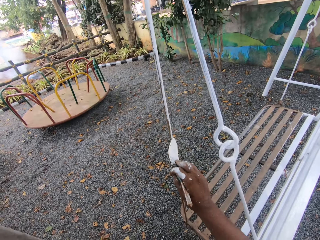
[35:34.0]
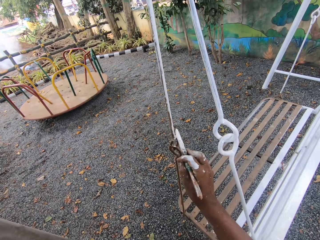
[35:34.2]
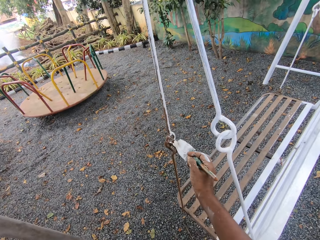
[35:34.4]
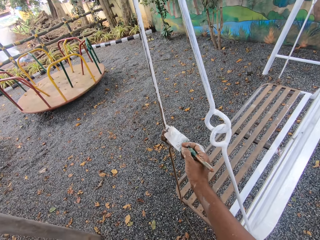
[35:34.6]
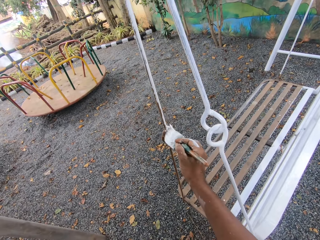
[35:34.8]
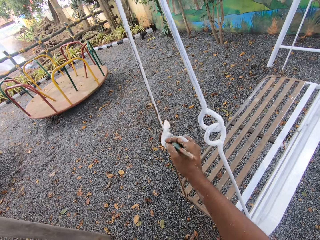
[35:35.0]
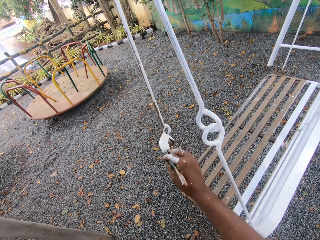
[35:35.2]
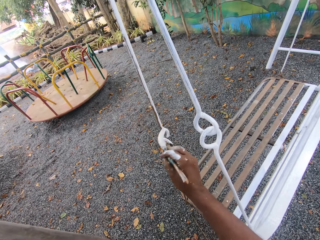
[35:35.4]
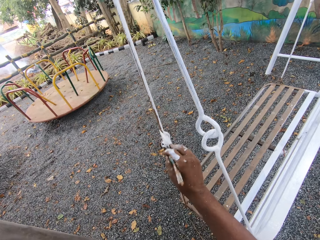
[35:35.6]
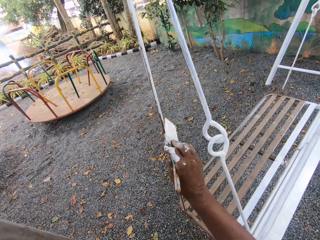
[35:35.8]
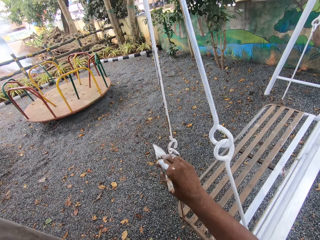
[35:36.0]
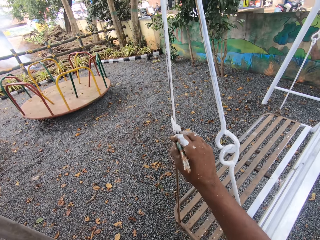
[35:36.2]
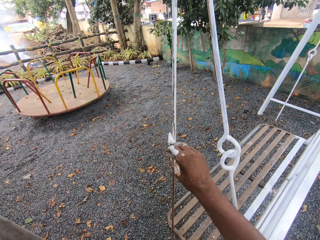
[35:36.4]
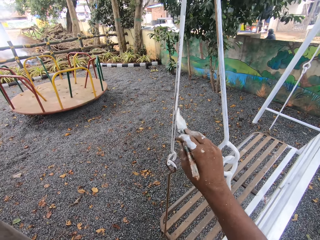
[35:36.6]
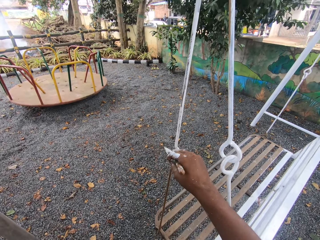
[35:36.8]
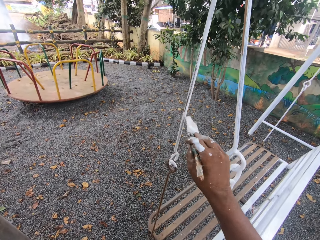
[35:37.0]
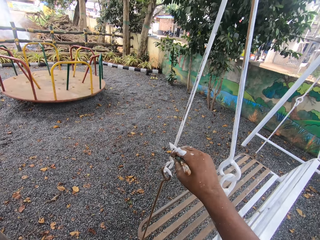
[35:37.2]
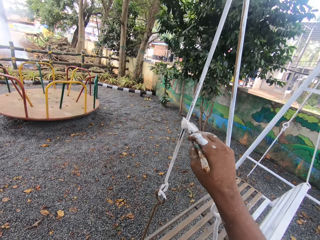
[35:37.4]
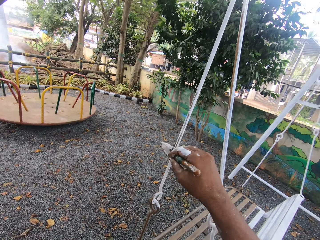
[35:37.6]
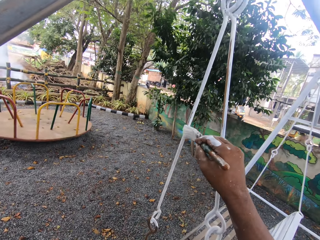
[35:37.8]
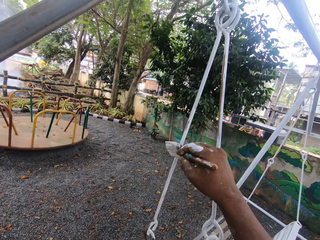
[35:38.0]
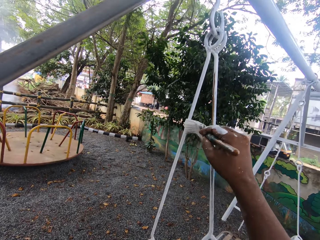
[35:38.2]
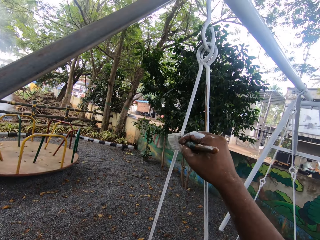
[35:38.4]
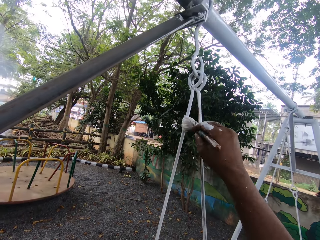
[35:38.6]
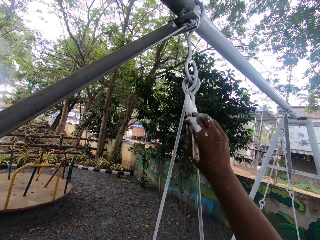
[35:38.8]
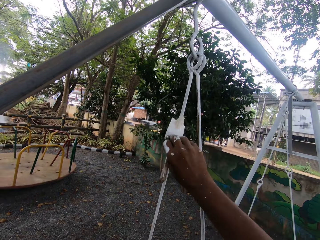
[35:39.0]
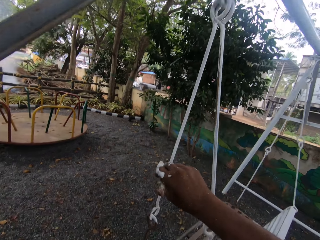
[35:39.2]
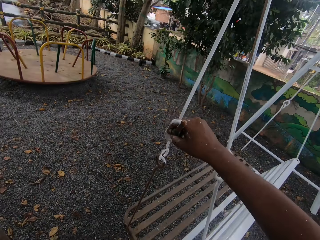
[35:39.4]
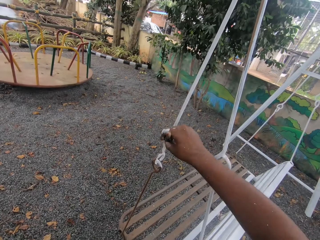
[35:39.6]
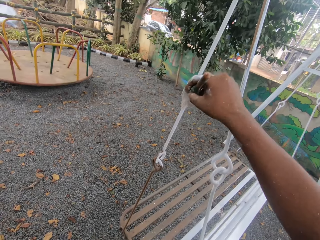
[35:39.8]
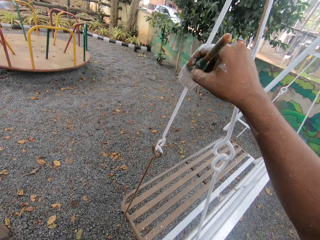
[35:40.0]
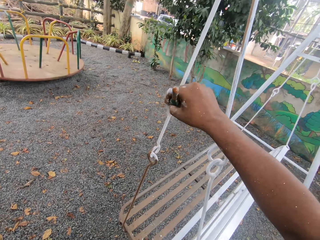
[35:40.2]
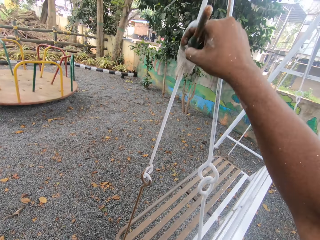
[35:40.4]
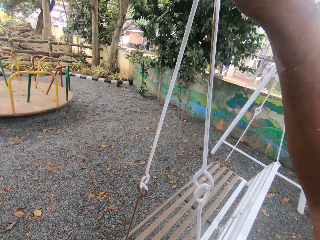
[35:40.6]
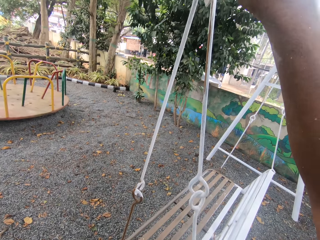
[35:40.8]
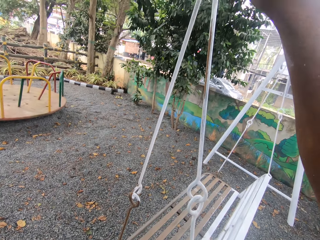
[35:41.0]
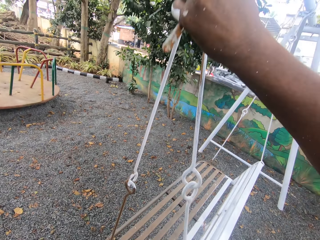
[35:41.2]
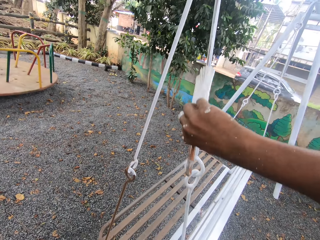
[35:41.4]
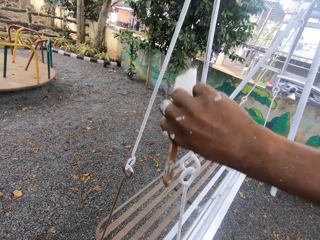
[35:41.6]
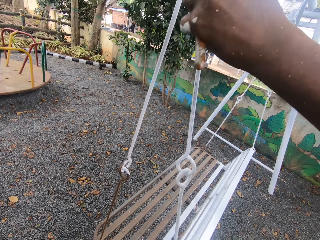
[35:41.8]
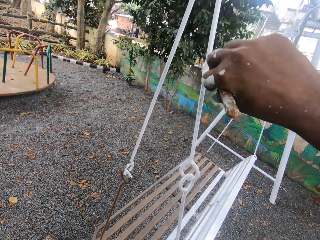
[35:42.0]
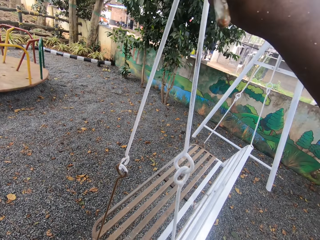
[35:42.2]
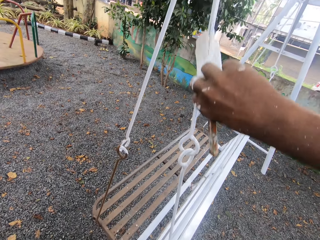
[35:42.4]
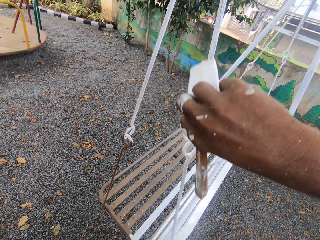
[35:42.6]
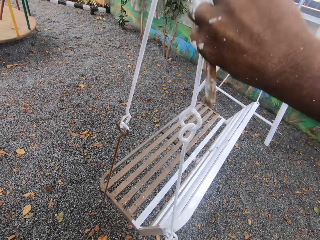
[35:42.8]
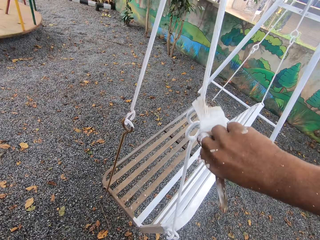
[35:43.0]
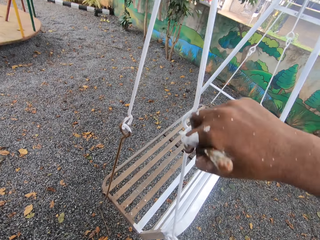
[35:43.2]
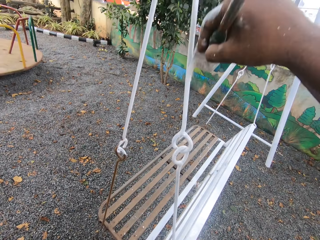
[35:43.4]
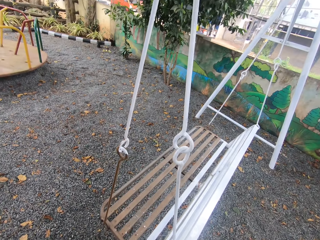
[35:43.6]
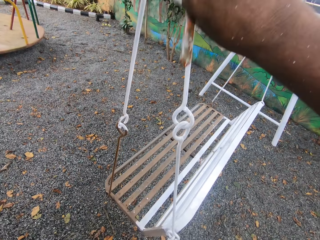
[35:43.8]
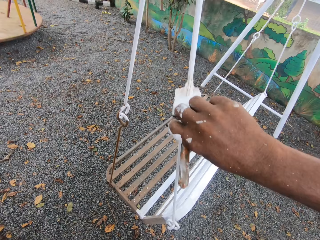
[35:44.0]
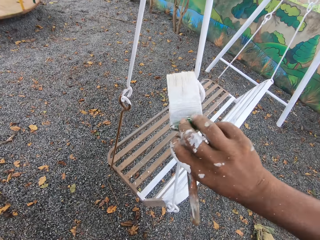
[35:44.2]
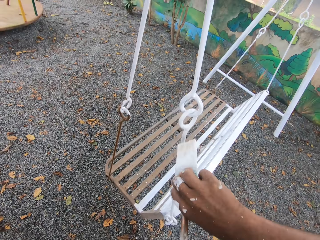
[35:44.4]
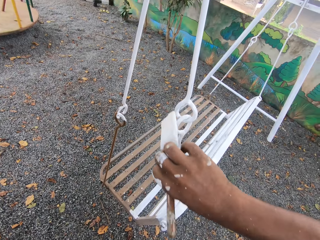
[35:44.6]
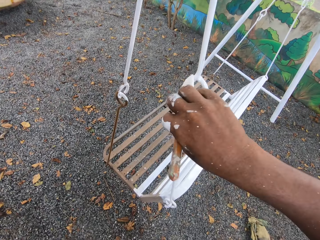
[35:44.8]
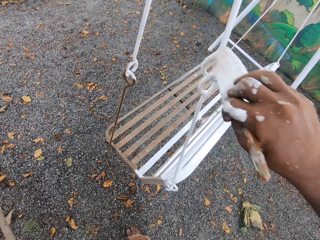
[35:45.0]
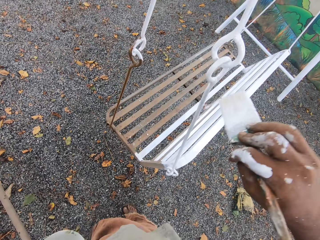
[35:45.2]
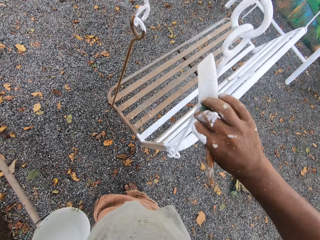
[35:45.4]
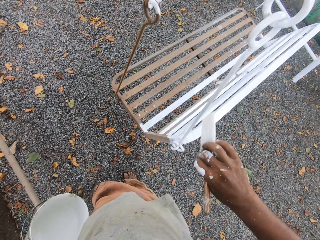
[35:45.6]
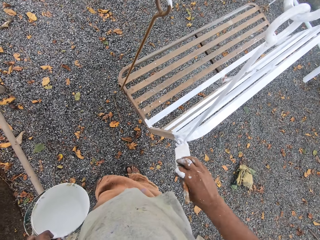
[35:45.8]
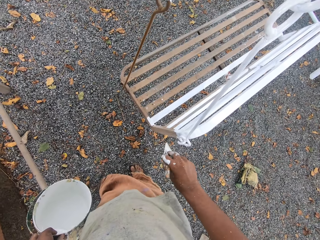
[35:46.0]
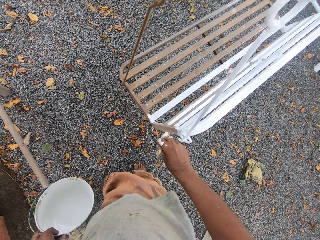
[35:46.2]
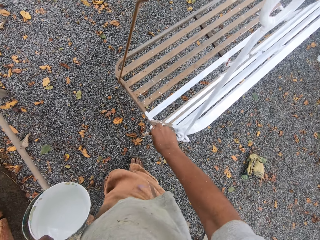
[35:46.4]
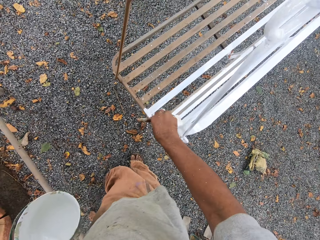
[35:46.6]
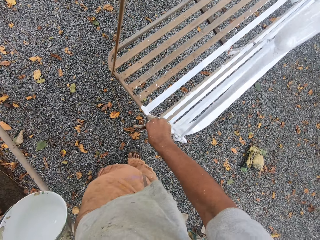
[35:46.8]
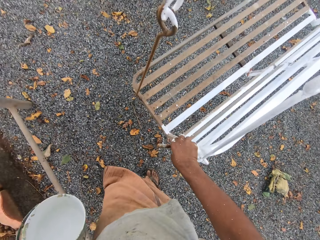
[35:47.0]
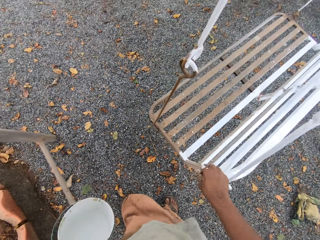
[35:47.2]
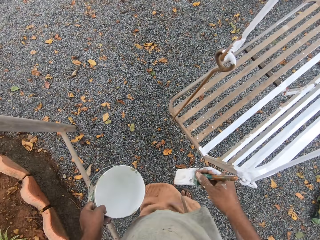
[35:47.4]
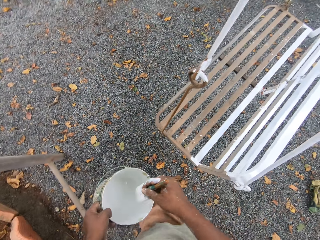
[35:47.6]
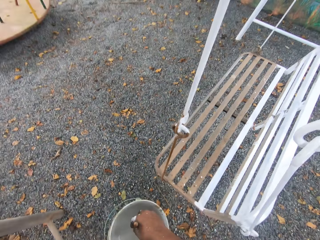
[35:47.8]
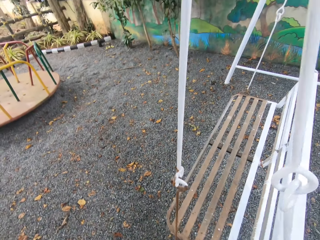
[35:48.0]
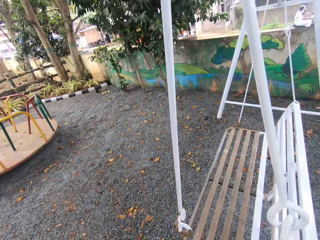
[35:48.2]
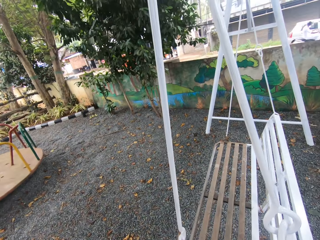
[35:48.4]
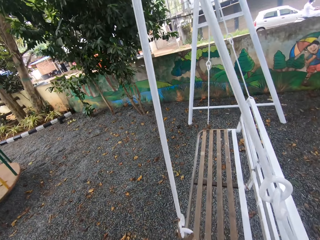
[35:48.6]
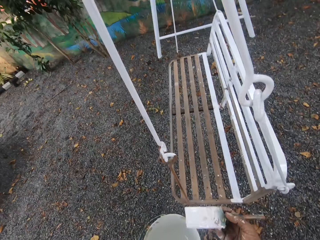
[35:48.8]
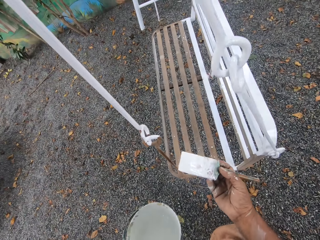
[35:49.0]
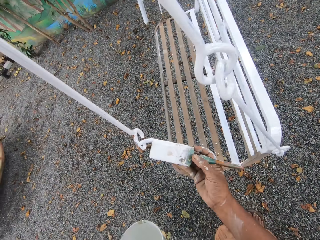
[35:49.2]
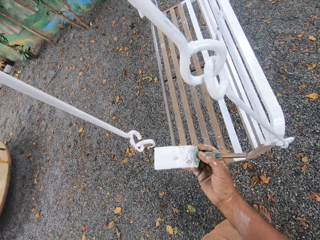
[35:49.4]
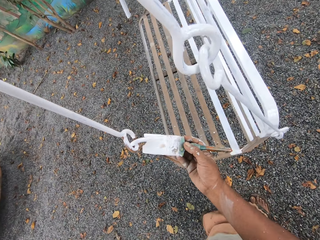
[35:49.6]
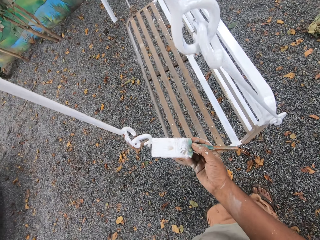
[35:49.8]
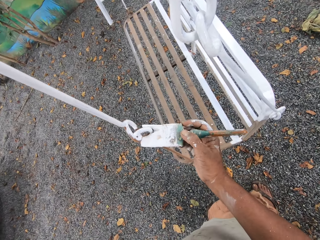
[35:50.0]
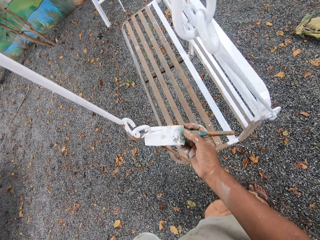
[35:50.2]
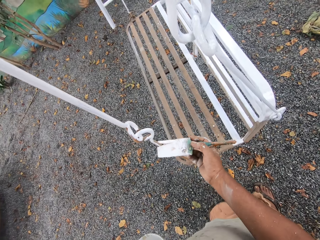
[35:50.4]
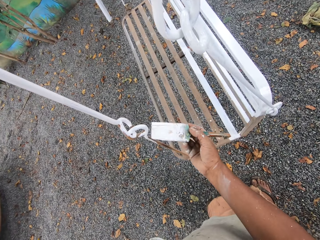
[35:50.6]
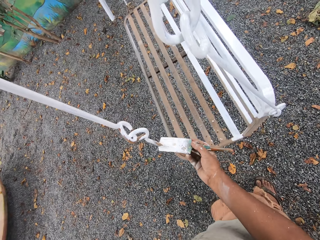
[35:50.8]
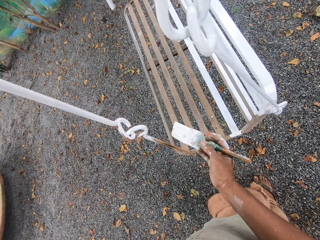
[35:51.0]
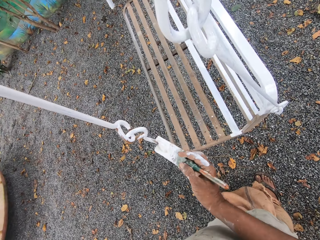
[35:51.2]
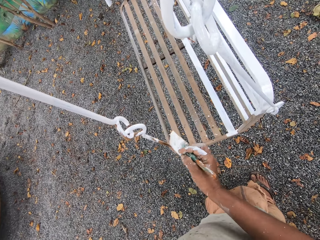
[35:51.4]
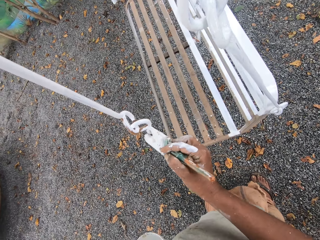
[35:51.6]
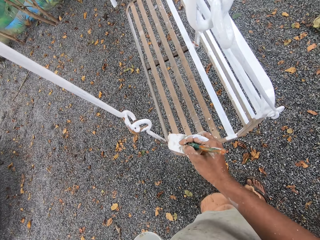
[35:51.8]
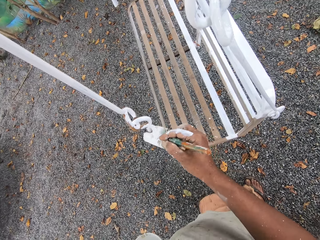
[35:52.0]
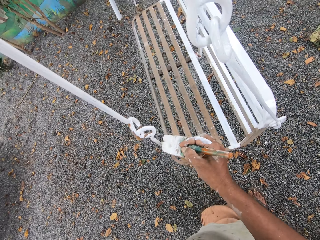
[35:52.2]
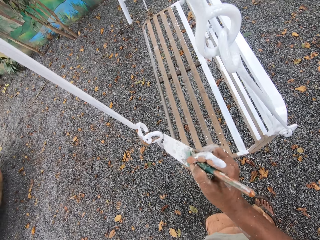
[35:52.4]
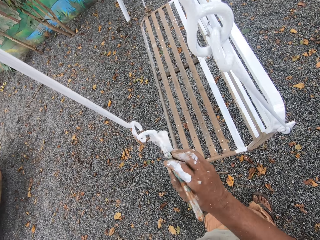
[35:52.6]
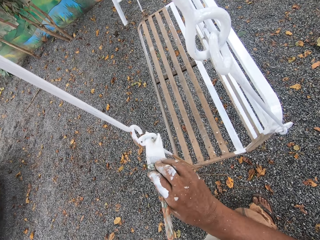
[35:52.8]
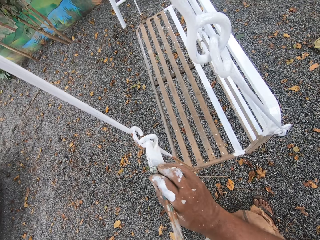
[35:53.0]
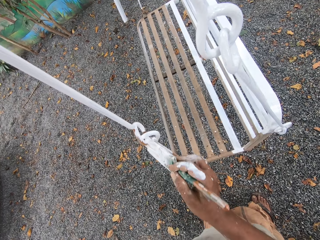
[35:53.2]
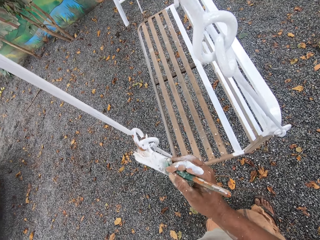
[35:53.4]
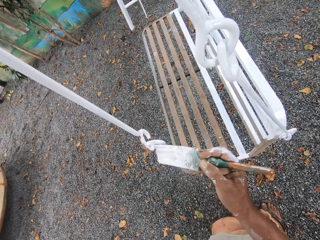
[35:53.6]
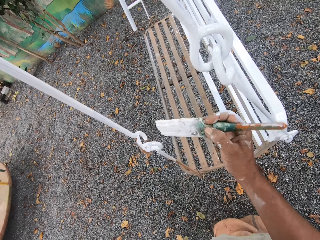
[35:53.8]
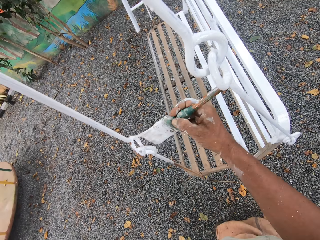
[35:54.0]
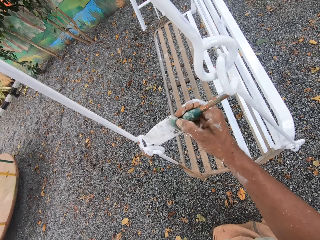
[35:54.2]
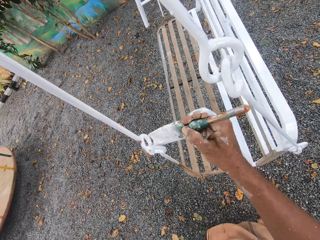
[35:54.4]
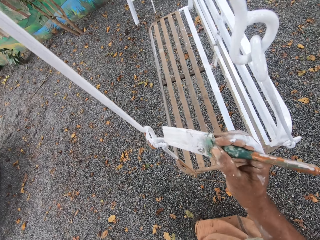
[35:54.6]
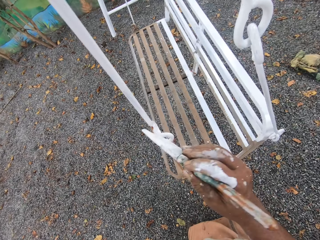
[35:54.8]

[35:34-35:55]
The camera wearer dips the paintbrush into the paint can. They paint another swing cord with the paintbrush.
